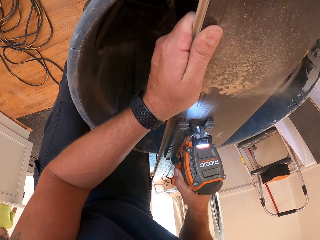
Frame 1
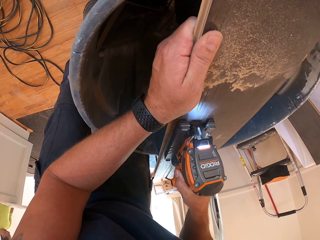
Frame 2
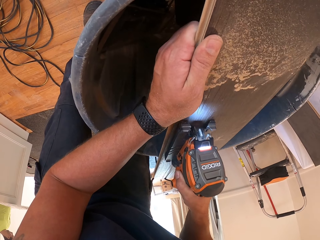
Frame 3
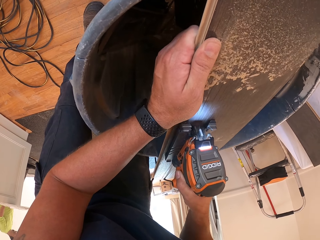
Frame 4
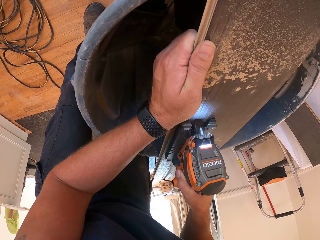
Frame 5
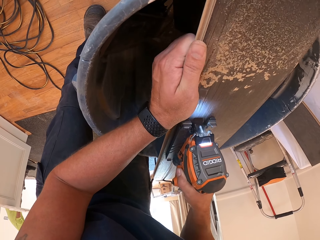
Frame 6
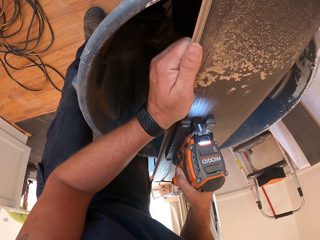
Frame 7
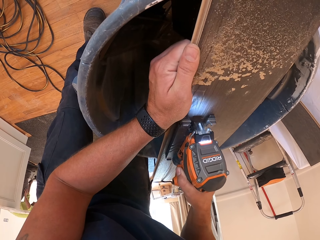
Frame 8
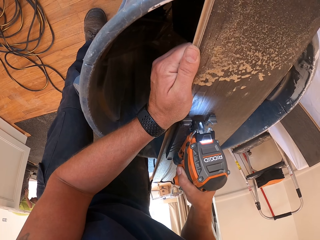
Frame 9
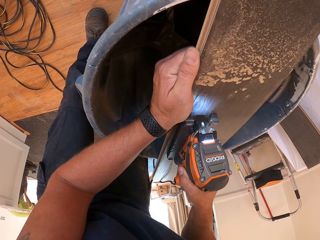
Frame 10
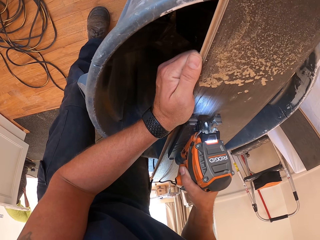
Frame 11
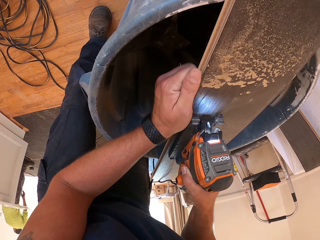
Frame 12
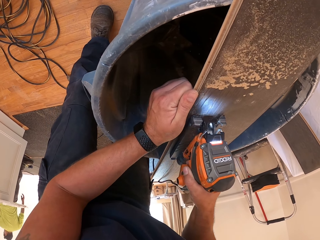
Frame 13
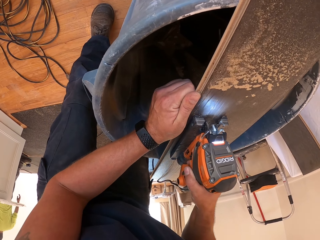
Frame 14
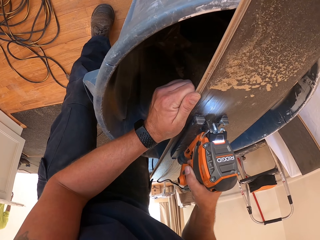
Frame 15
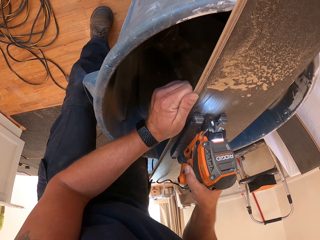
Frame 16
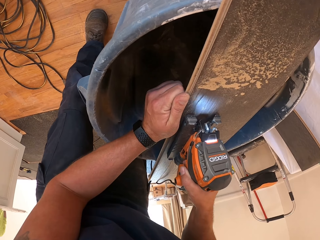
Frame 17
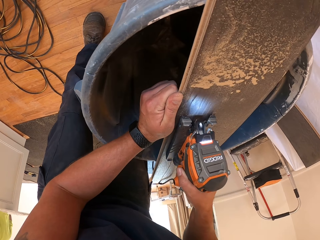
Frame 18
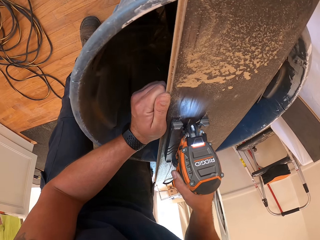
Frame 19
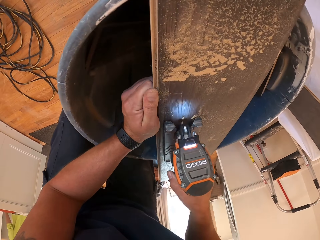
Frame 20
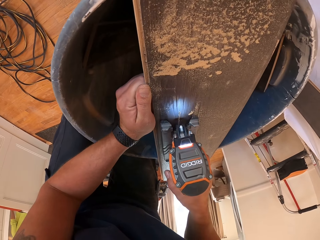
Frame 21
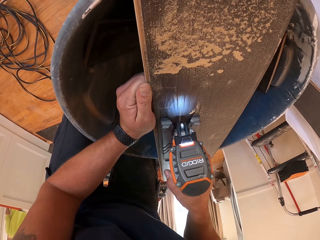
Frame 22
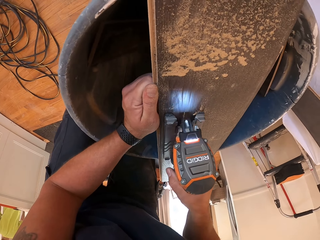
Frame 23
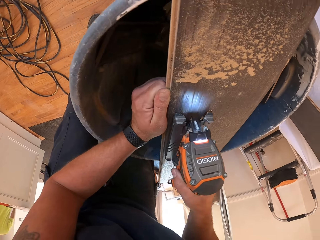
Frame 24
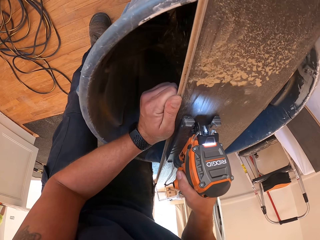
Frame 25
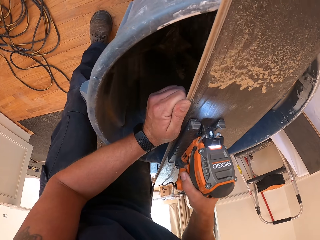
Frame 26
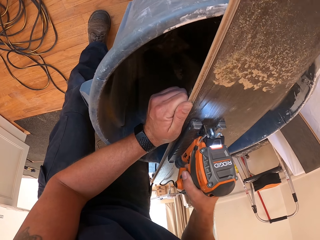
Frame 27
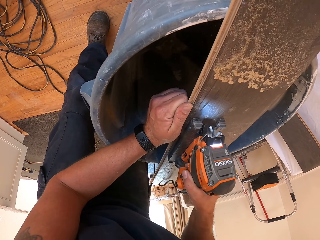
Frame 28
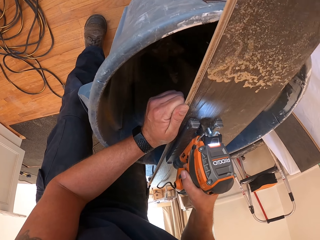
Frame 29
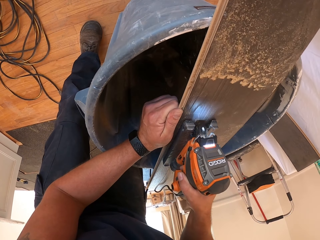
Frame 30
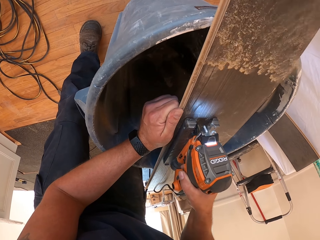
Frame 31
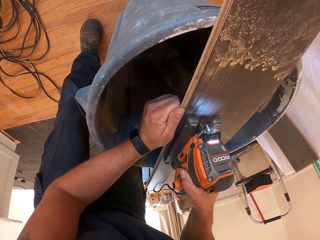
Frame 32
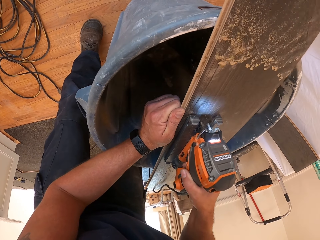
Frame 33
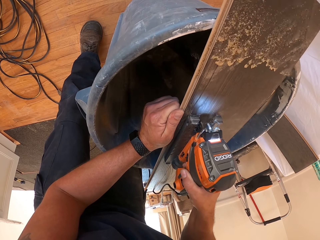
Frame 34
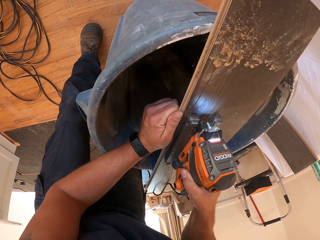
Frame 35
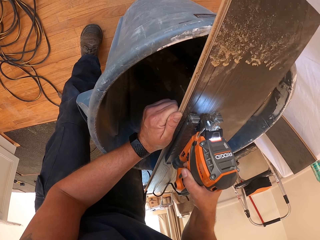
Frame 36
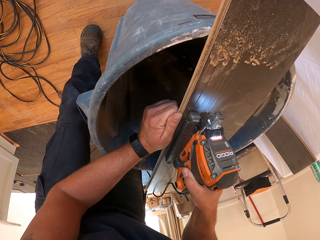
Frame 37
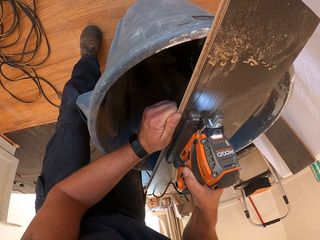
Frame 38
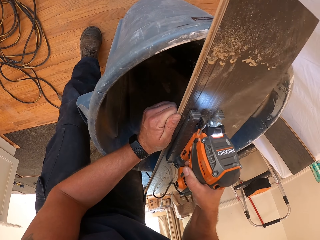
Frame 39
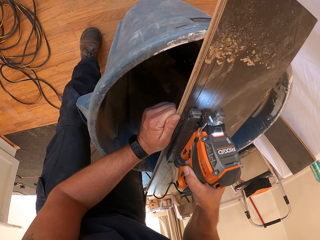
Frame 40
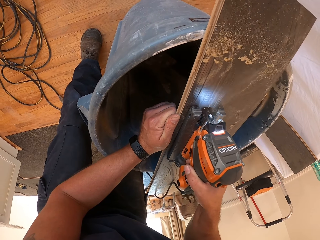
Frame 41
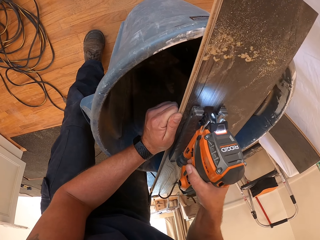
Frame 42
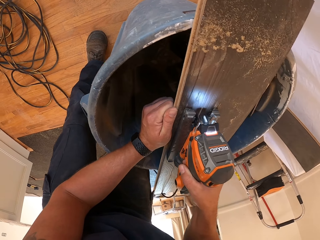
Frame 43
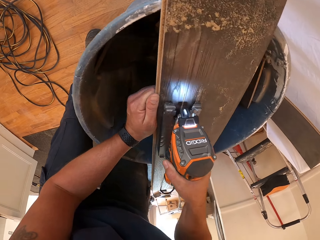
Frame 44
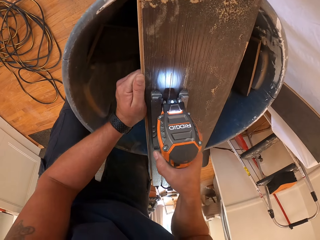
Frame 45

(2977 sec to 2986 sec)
The camera wearer moves his hand. He cuts the wooden rail with a drill.

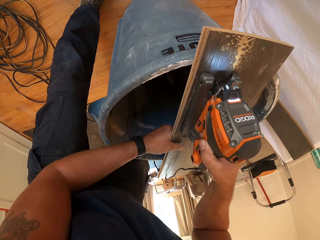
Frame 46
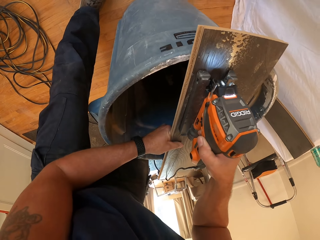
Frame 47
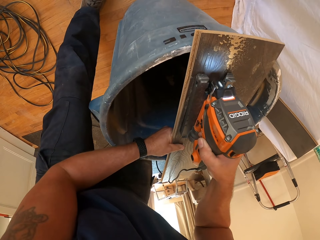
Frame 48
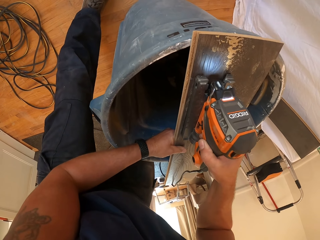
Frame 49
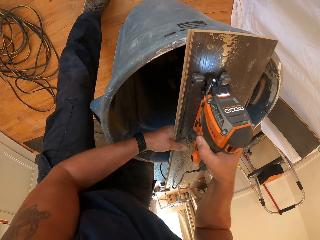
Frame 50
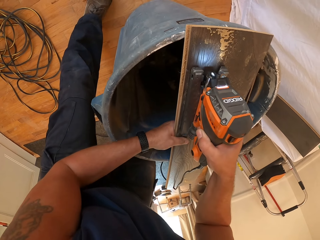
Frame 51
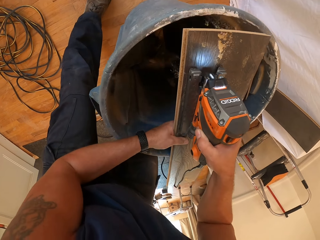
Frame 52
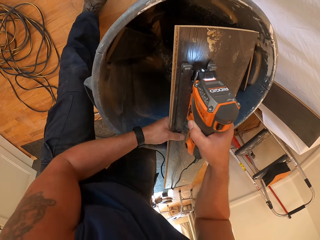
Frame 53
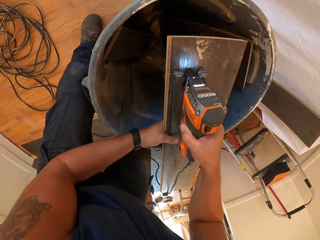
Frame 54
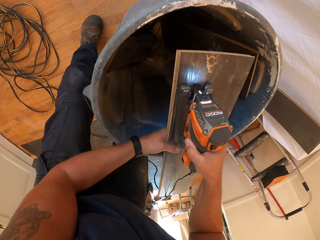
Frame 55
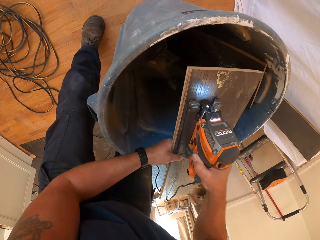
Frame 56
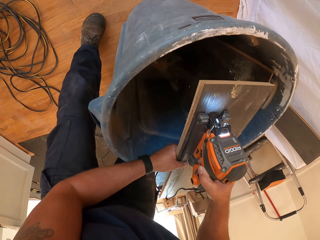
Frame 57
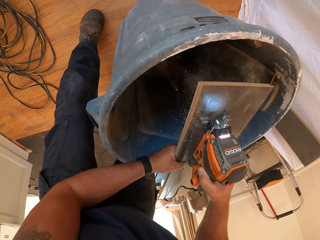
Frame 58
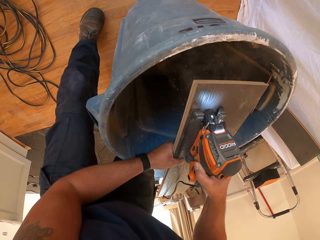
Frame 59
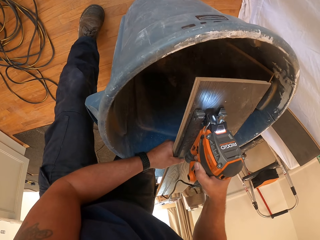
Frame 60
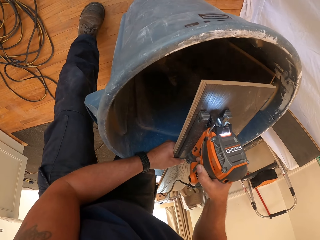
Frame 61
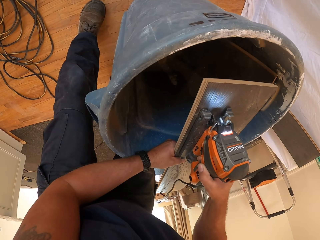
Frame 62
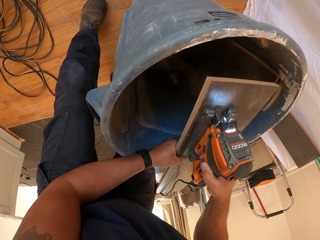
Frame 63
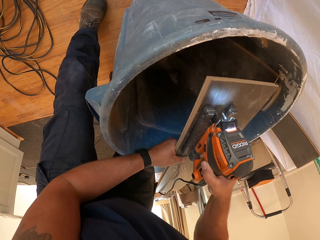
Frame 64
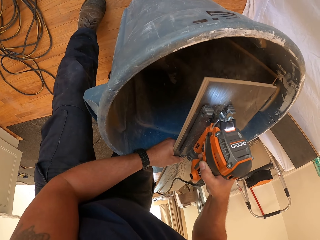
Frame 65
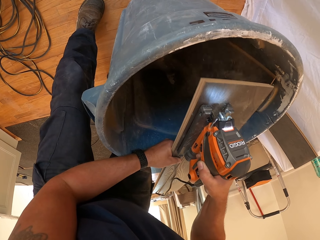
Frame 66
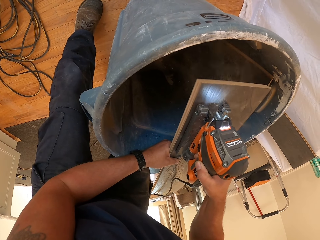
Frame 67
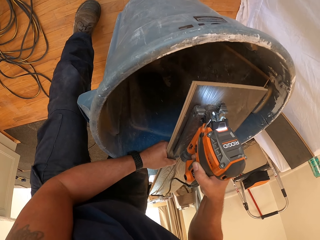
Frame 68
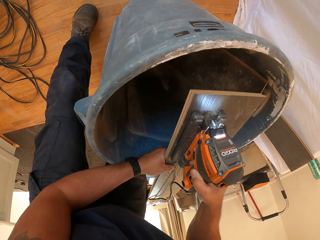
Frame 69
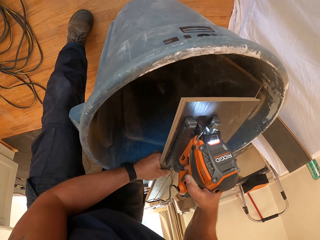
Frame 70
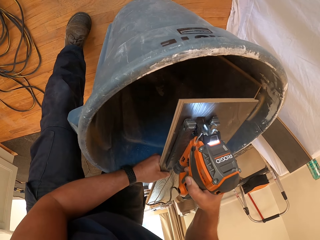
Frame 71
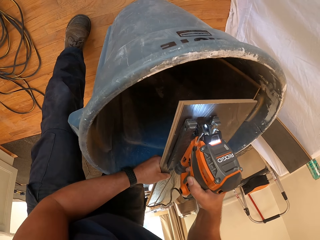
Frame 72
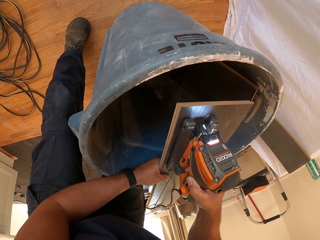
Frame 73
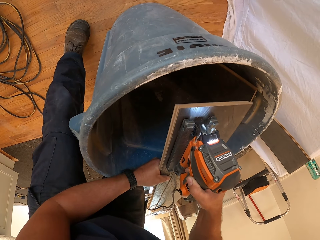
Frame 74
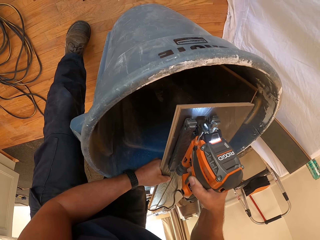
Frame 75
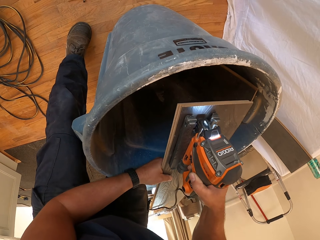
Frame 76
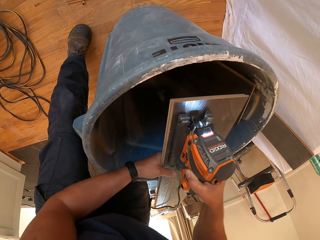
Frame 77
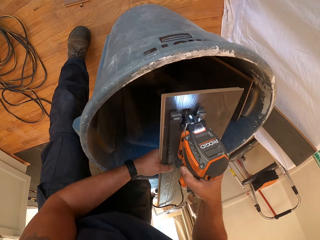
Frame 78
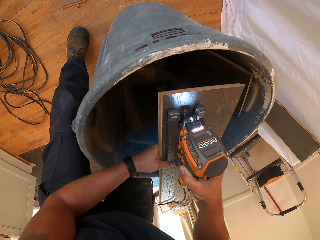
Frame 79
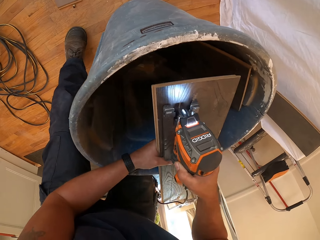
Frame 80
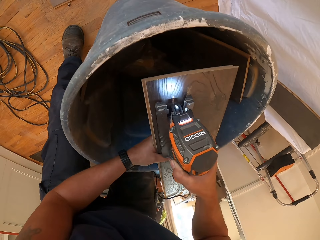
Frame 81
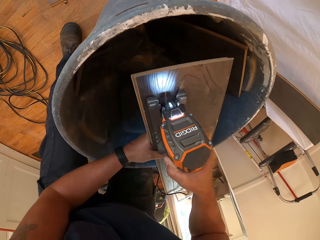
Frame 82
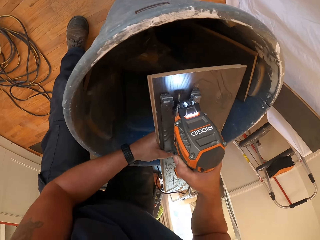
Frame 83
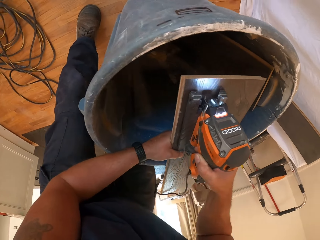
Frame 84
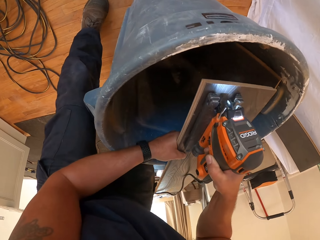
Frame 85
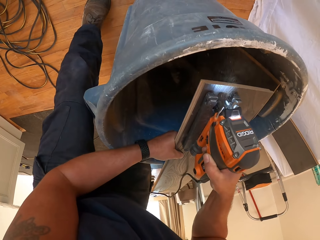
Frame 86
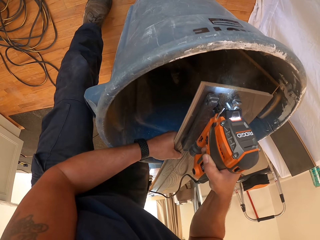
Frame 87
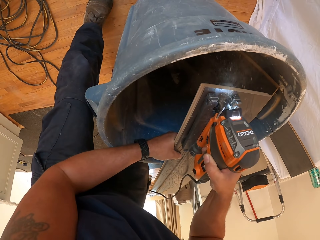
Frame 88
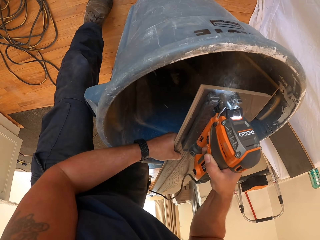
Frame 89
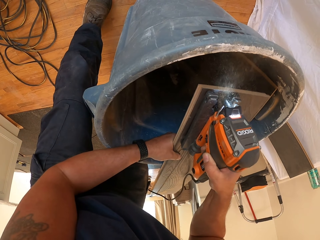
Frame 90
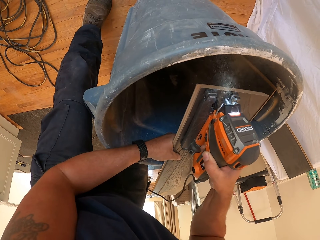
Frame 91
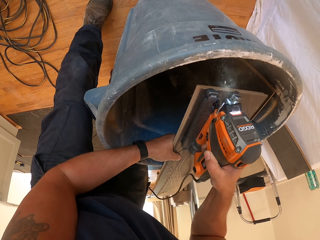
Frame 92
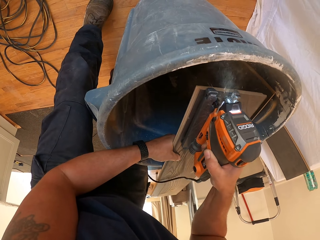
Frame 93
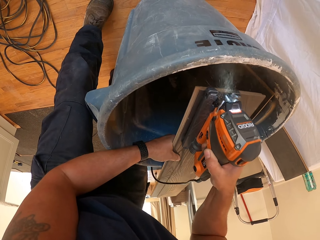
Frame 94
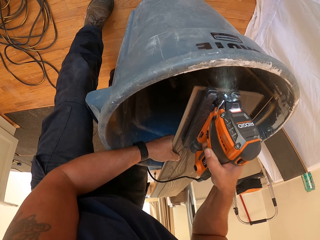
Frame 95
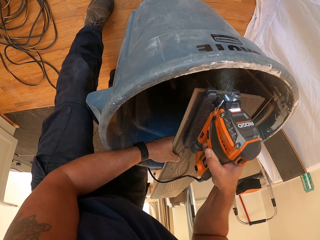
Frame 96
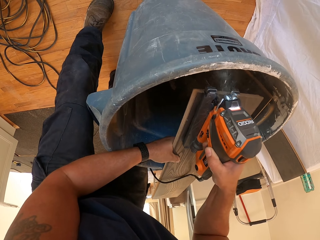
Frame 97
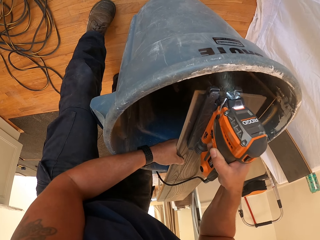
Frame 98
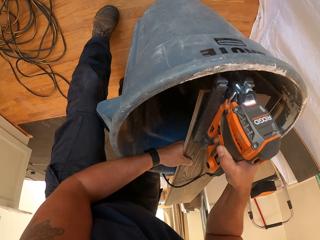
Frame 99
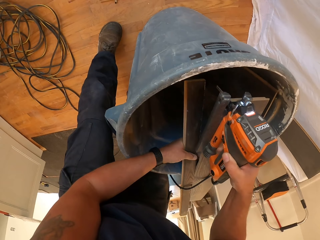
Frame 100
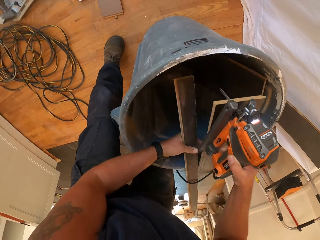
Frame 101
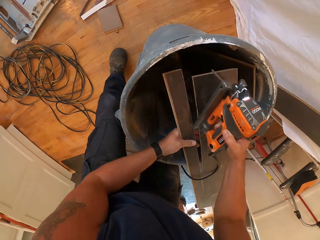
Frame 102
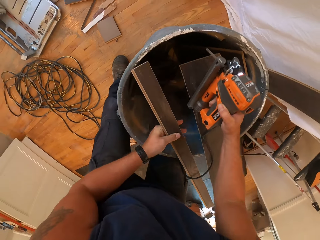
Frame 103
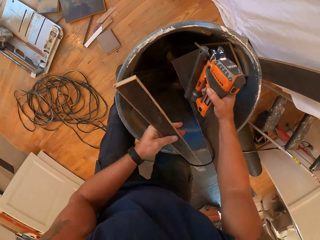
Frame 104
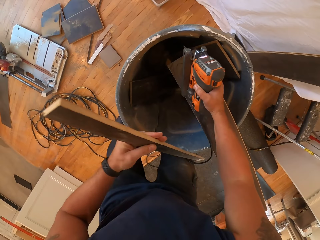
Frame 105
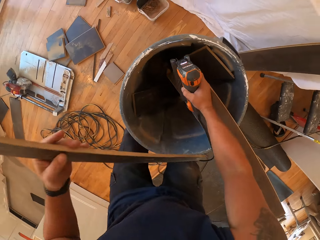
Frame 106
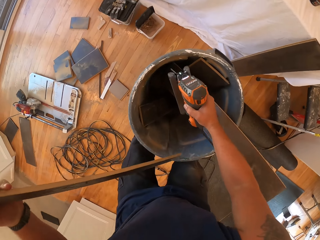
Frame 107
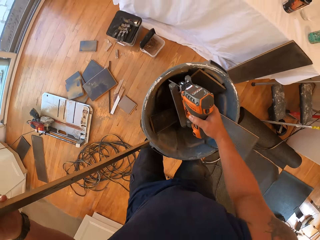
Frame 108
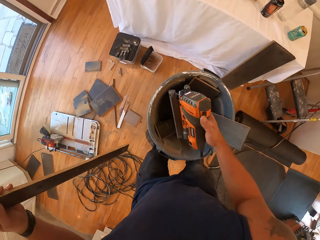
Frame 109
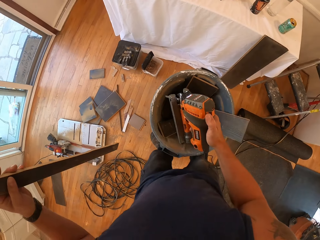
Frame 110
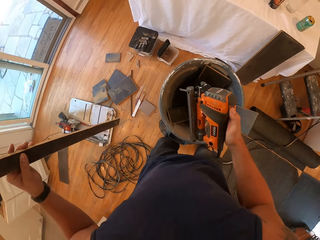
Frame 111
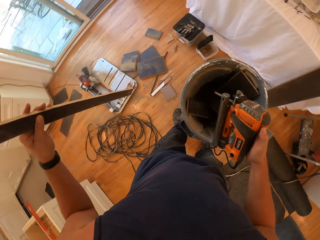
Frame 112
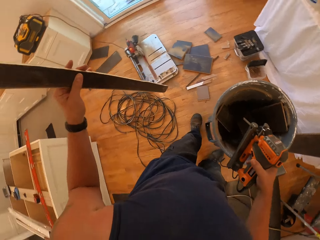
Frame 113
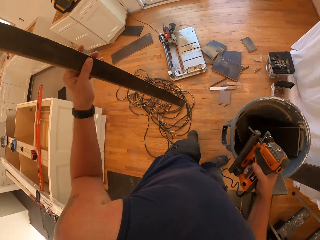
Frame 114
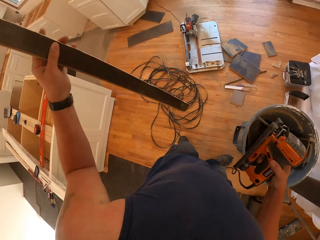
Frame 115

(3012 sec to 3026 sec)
The camera wearer pulls the timber backwards. He cuts the timber with a jigsaw. He holds the sawed plywood in his left hand and the jigsaw in his right hand. He stands up.
